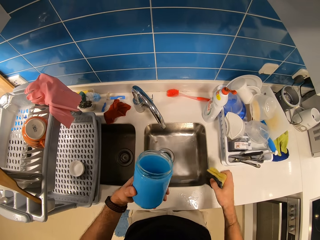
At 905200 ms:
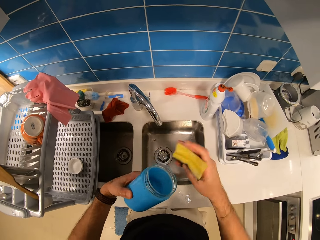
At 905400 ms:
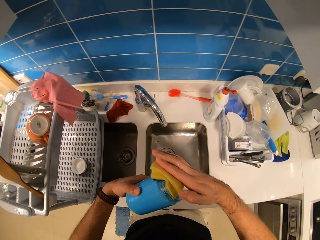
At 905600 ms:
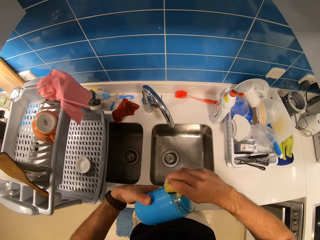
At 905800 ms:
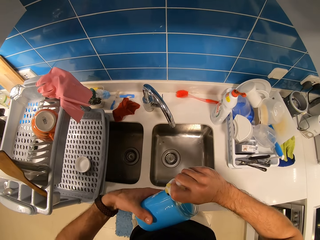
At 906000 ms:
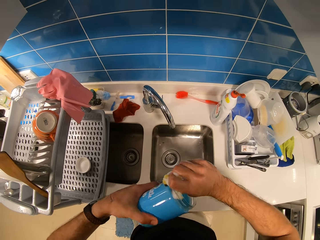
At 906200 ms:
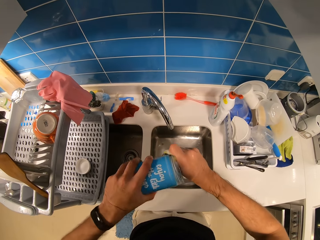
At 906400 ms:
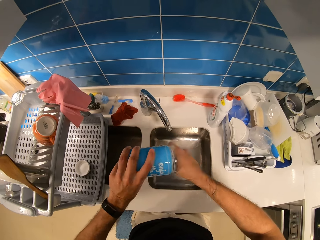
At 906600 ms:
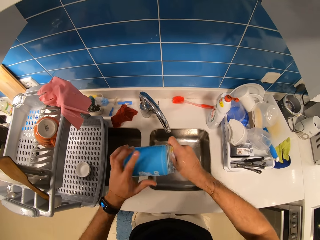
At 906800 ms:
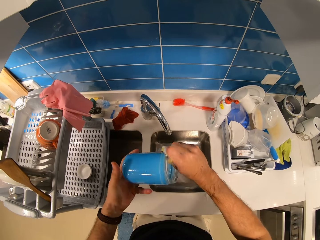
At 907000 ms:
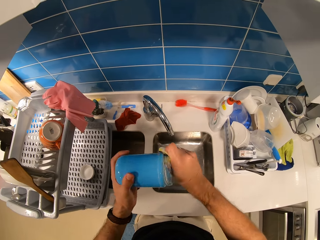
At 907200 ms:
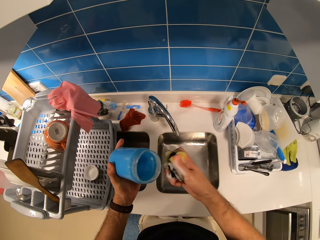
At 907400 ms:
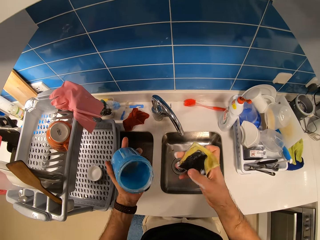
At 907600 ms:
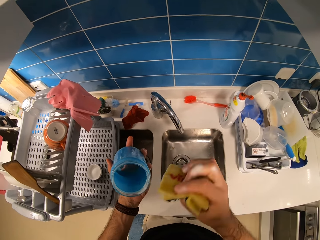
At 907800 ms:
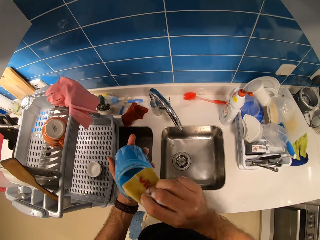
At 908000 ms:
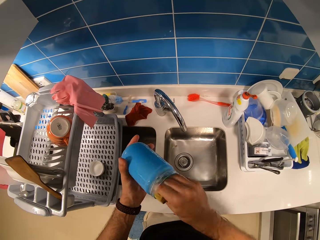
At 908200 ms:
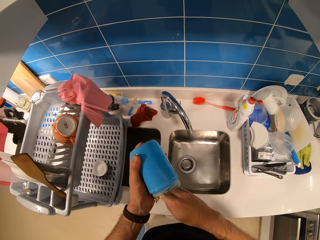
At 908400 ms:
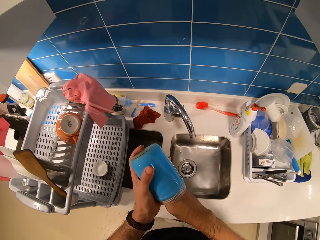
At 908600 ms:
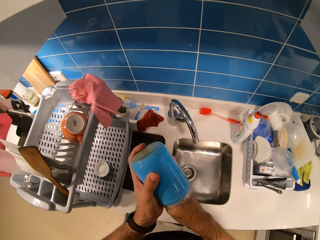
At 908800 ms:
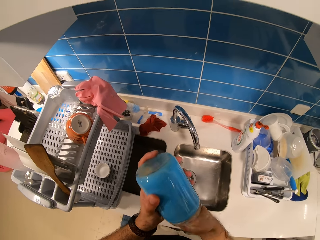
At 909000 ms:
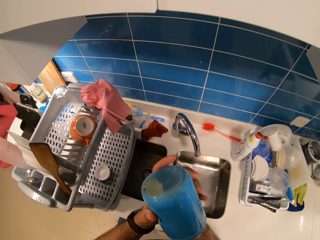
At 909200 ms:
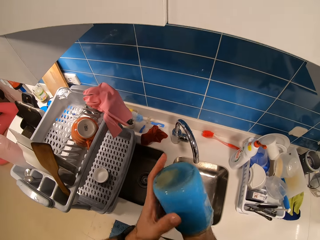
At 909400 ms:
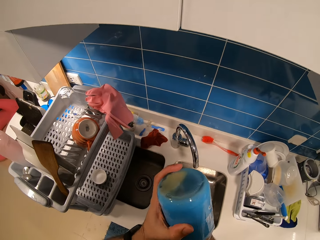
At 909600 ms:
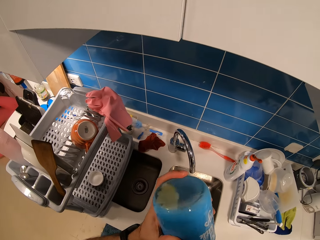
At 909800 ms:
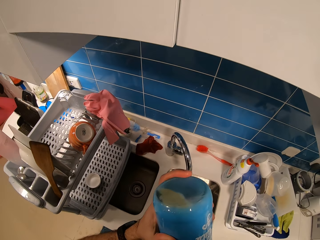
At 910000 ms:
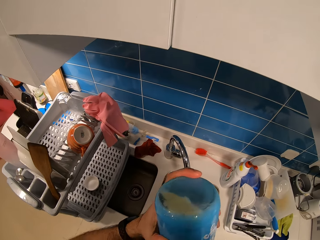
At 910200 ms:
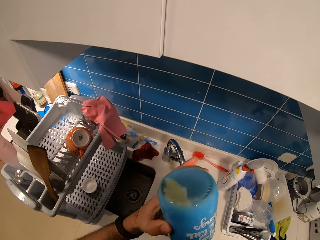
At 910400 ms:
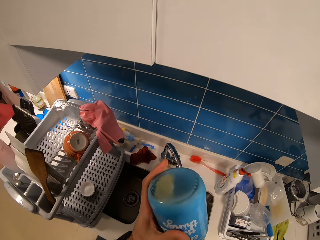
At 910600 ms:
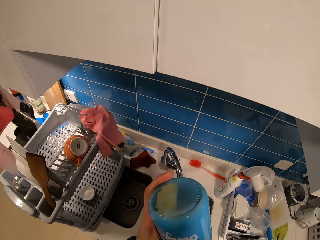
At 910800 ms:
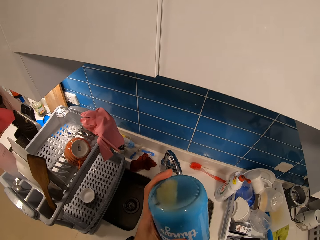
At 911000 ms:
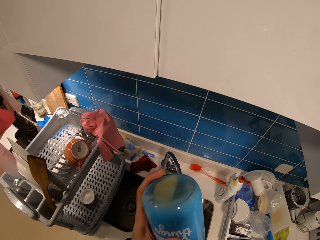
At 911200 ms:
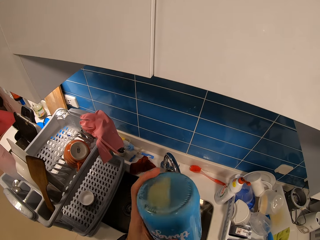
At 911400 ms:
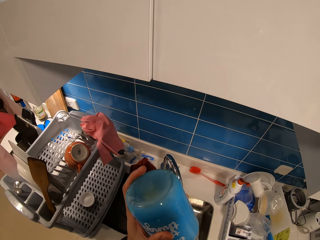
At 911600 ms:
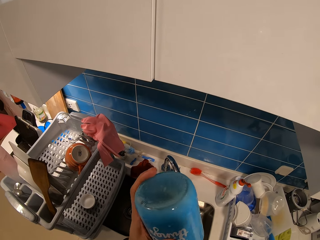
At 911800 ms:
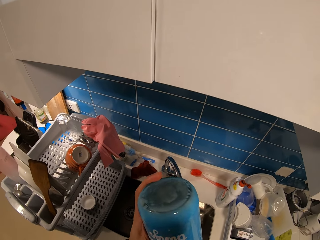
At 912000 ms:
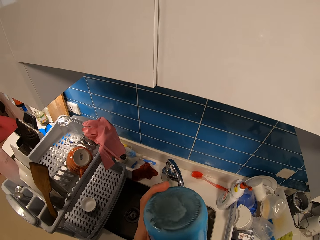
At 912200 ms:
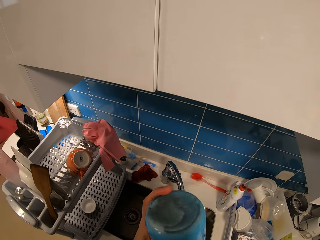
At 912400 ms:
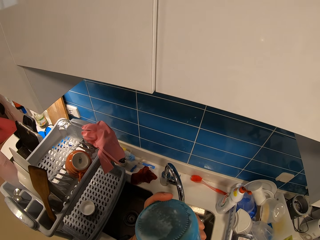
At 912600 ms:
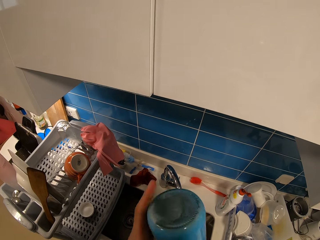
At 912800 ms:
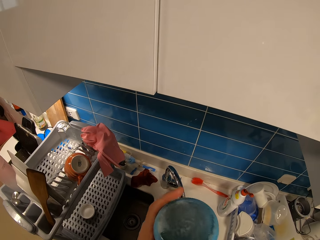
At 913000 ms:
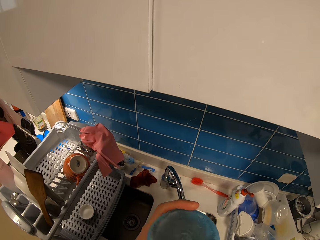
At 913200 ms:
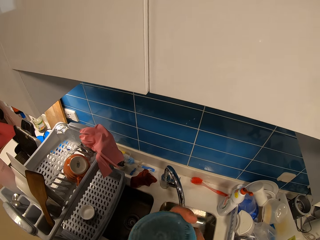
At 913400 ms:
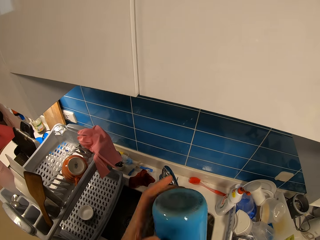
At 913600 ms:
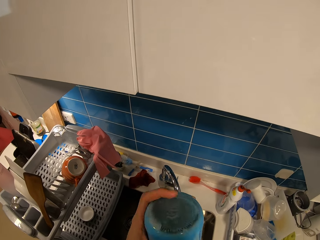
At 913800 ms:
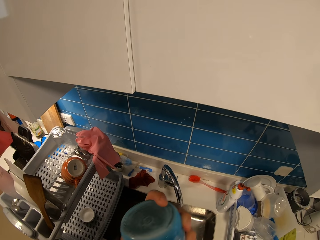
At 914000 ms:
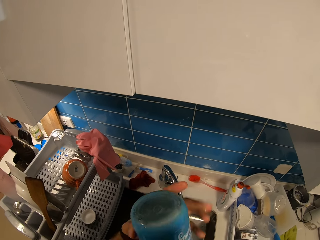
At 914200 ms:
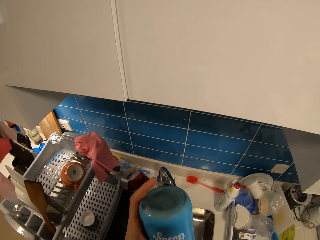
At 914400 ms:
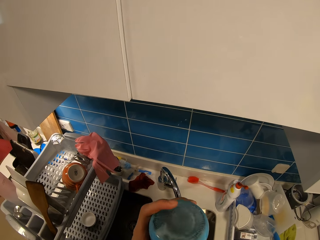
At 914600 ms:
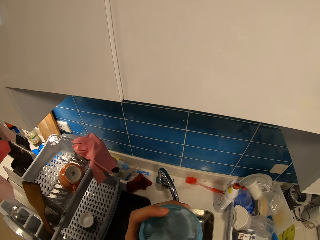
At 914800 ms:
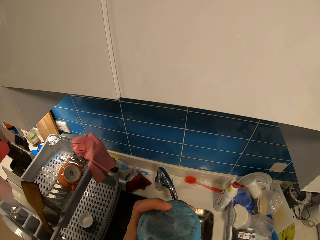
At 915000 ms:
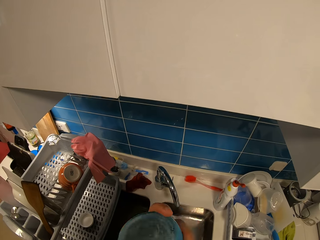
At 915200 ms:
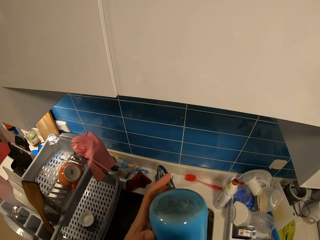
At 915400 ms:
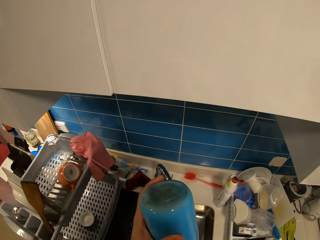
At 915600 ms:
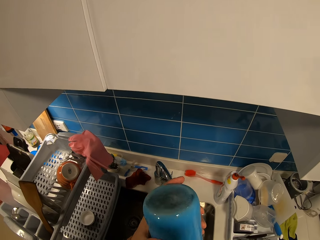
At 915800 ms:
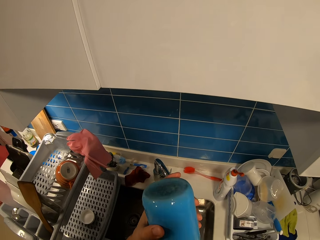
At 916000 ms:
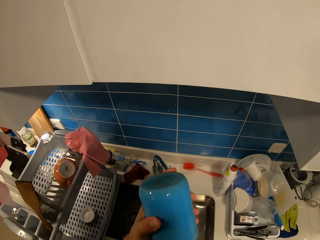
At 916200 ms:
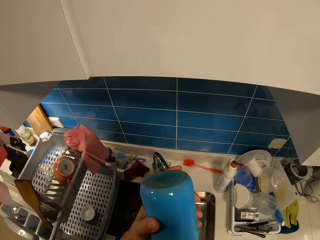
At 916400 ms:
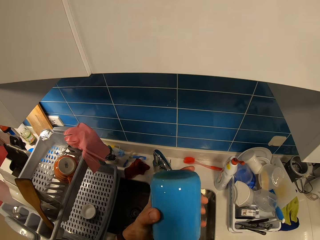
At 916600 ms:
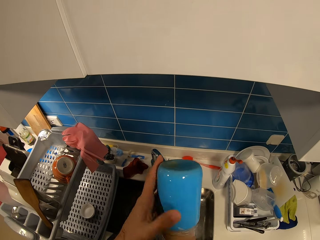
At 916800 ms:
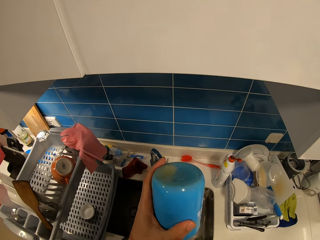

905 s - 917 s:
The camera wearer picks up the sponge scrub from the counter. They wash the bottle with the sponge.

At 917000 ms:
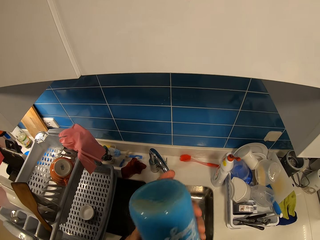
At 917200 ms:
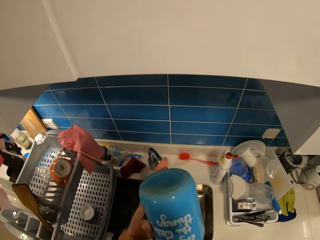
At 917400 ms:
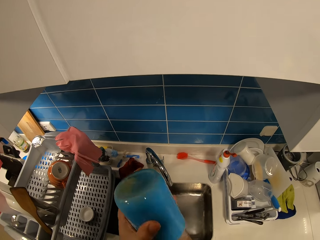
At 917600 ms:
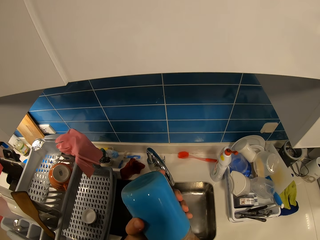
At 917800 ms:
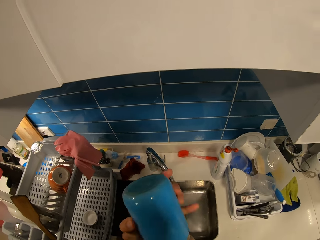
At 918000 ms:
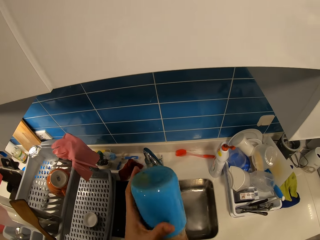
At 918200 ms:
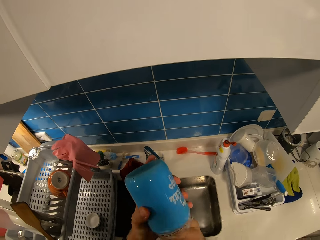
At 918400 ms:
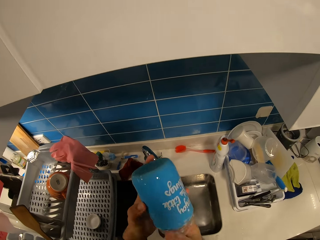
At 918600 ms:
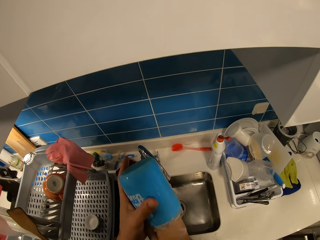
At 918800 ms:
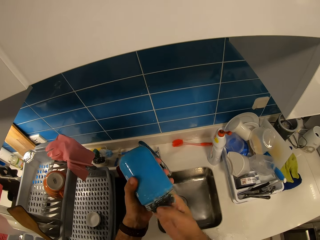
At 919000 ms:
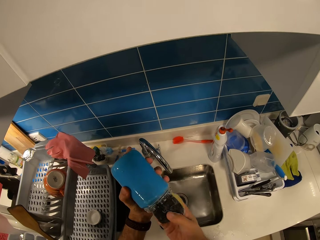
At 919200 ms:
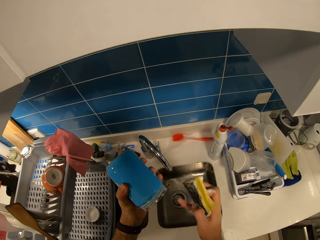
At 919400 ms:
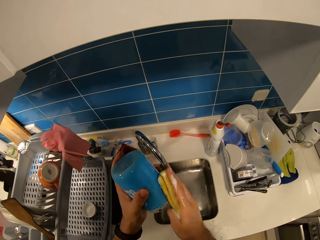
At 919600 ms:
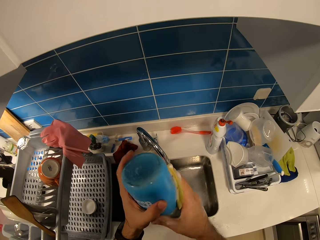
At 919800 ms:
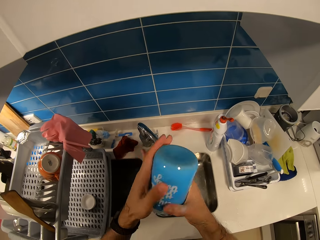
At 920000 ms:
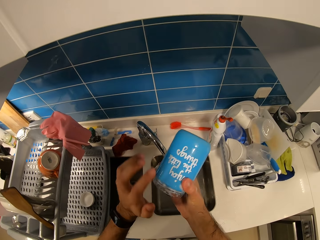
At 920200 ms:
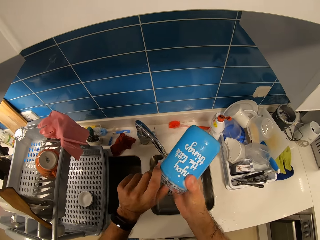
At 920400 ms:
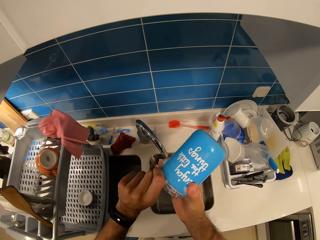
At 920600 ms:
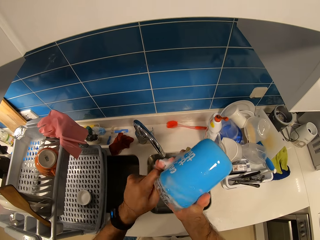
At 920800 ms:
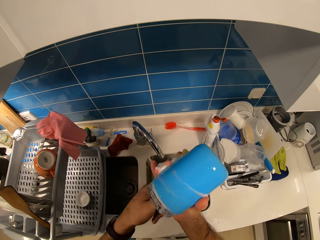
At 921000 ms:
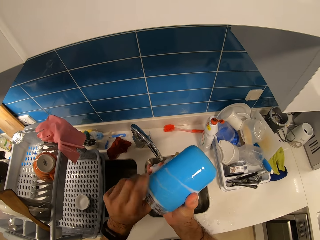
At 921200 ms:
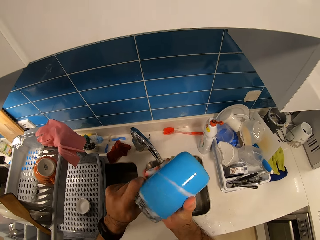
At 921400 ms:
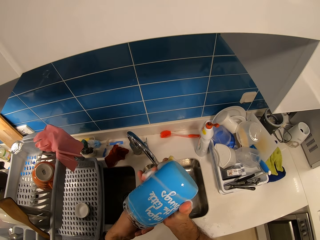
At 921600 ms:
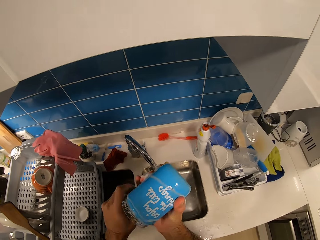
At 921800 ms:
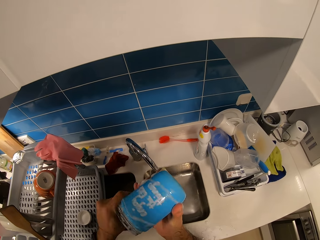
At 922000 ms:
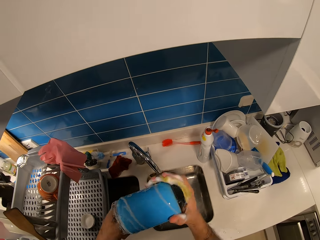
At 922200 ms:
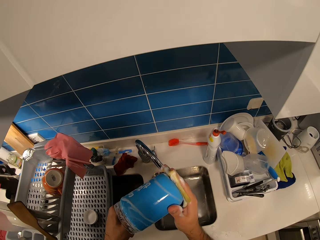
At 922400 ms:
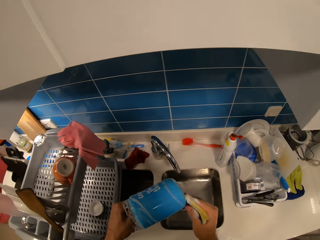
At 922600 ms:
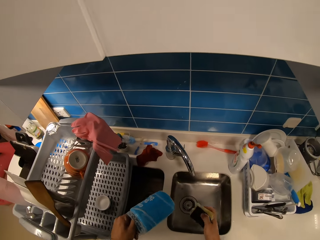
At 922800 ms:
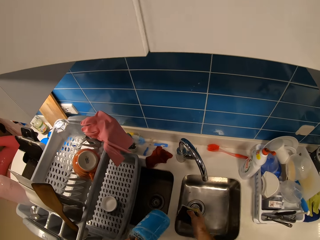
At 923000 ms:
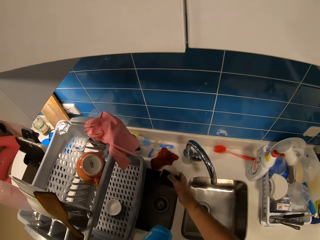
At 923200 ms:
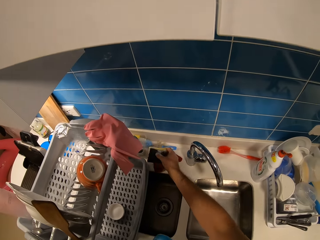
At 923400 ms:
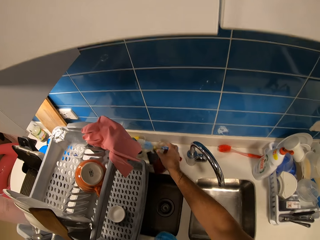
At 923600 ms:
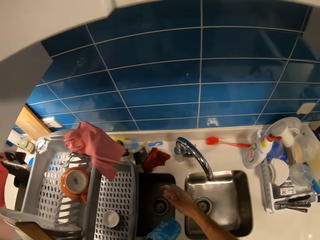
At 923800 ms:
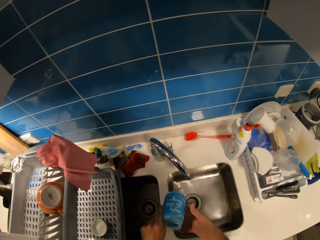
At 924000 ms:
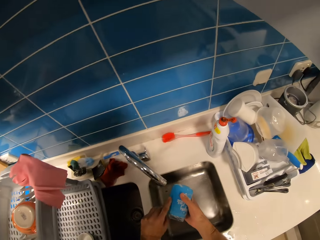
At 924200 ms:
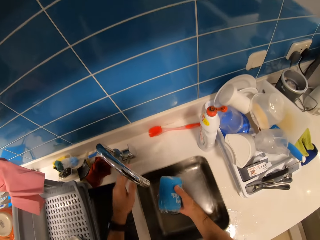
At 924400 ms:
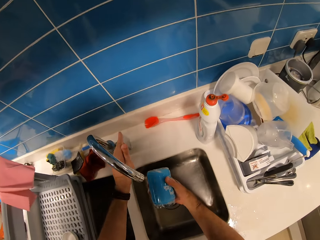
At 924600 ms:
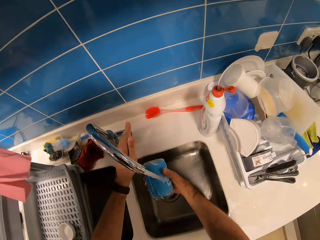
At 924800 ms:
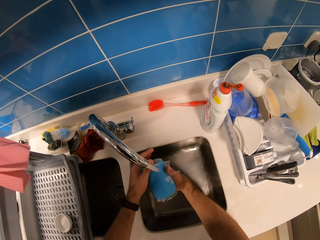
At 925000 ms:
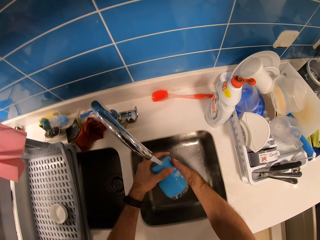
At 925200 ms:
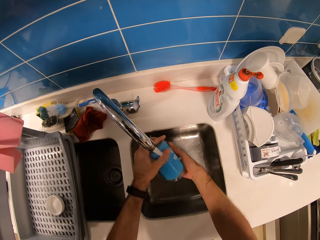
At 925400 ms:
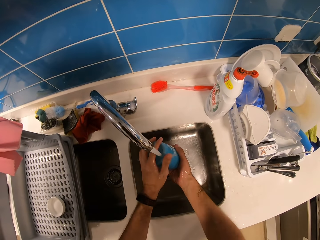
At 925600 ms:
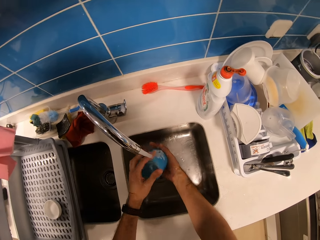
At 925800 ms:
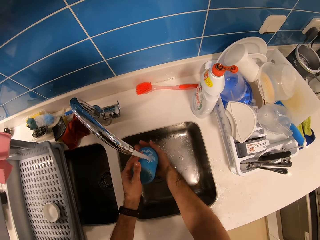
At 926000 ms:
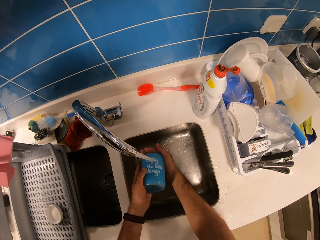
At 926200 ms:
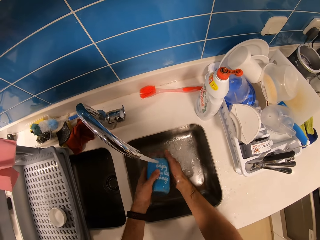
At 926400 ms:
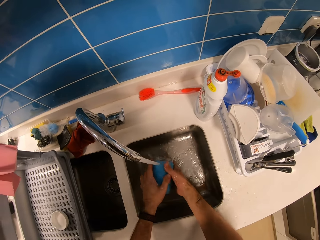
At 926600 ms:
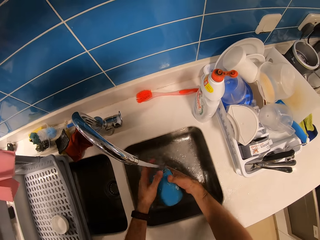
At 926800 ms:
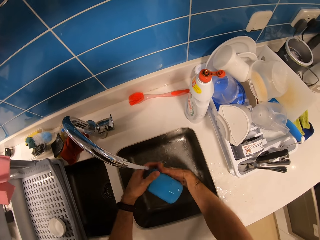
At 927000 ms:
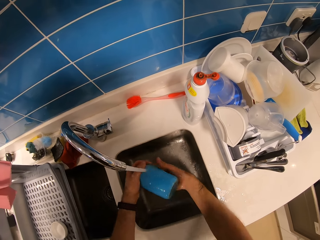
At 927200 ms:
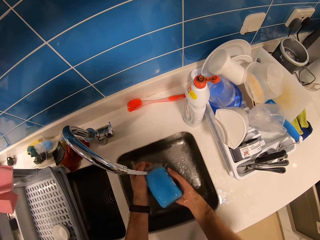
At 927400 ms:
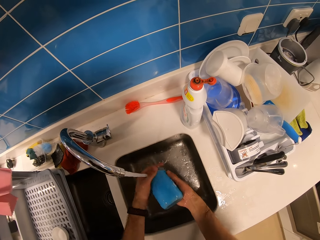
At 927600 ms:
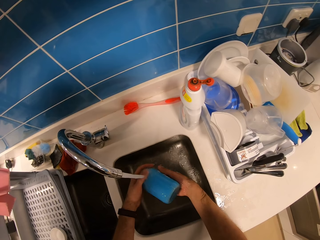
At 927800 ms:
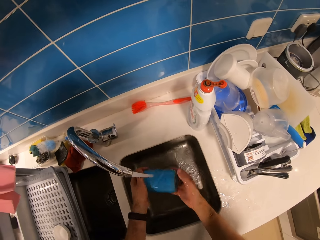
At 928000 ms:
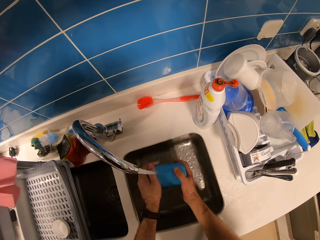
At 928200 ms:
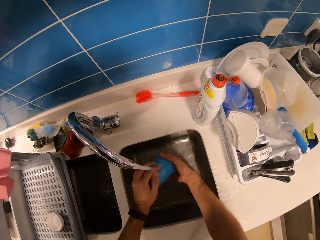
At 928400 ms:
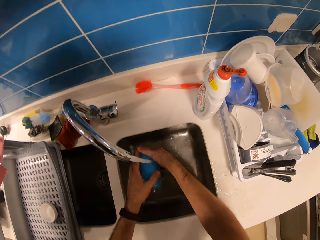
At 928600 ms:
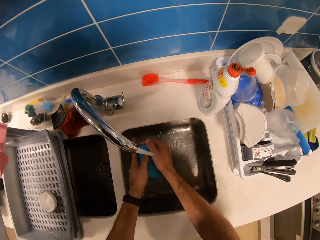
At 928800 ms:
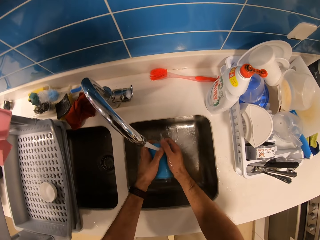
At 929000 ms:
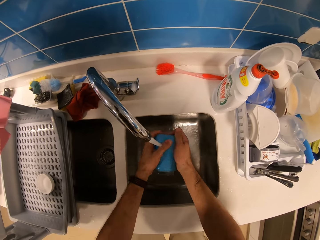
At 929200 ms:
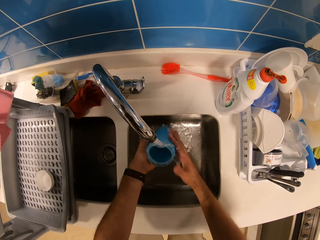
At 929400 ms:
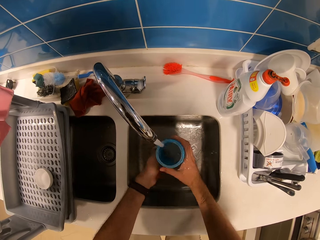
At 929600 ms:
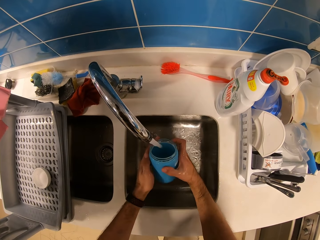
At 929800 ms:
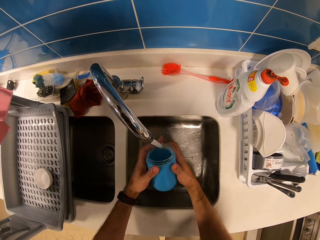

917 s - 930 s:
The camera wearer drops the sponge scrub on the kitchen sink. They turn on the tap and rinse the bottle with water.
